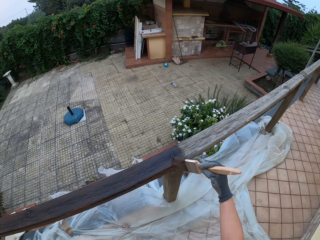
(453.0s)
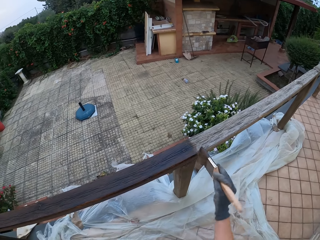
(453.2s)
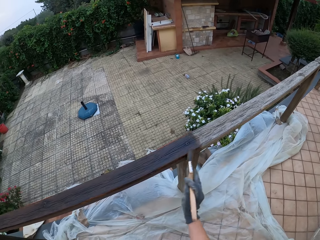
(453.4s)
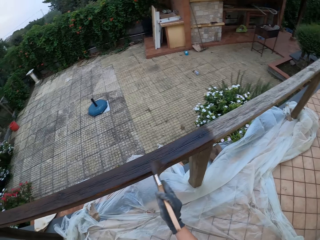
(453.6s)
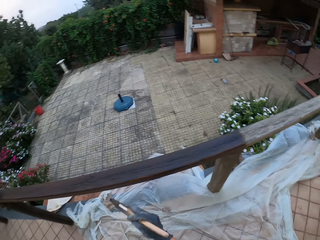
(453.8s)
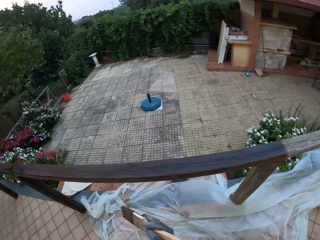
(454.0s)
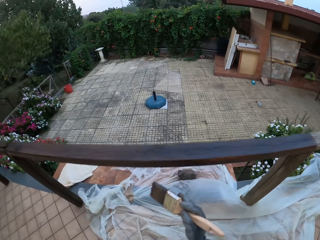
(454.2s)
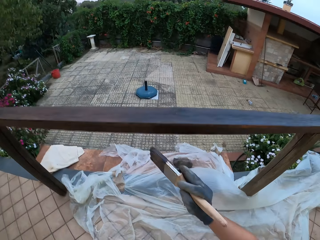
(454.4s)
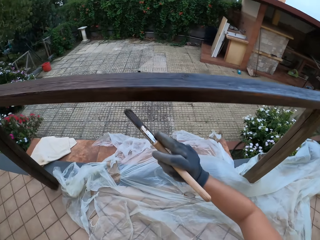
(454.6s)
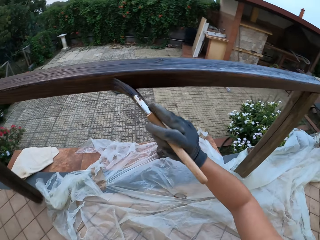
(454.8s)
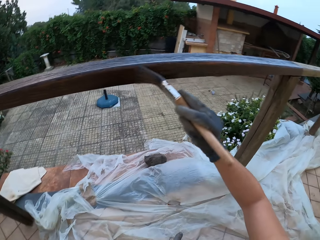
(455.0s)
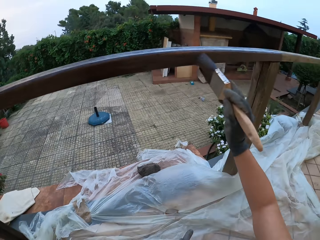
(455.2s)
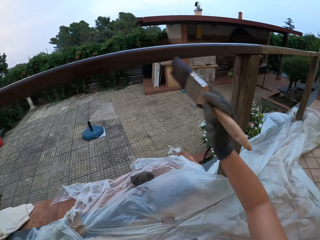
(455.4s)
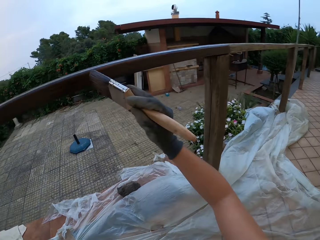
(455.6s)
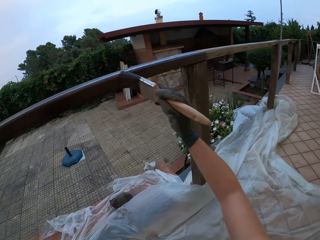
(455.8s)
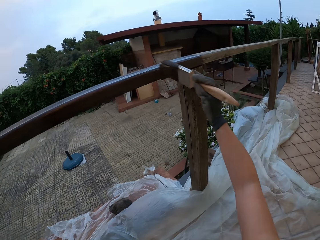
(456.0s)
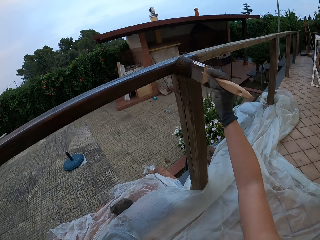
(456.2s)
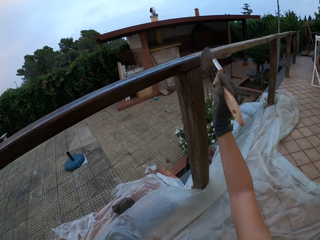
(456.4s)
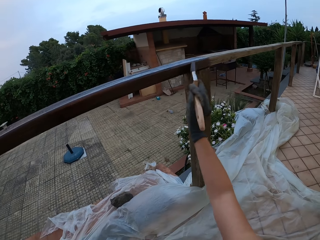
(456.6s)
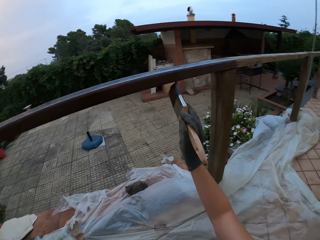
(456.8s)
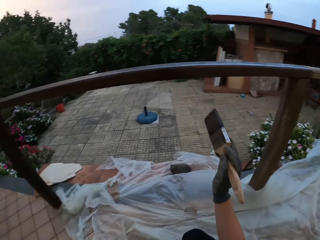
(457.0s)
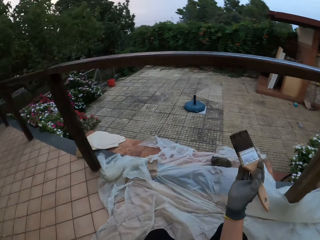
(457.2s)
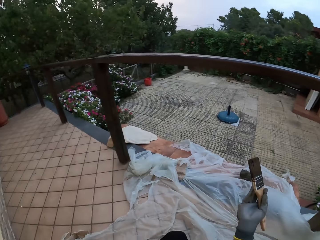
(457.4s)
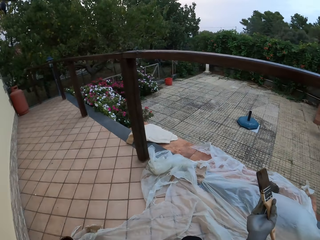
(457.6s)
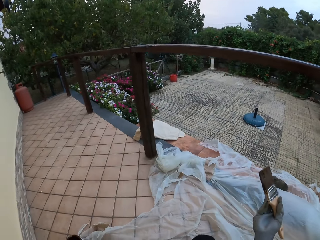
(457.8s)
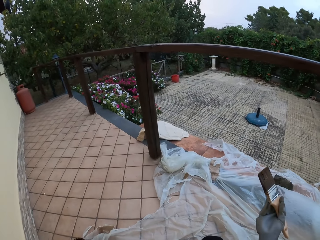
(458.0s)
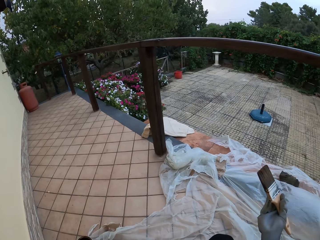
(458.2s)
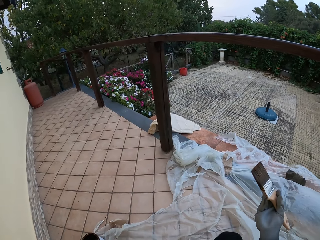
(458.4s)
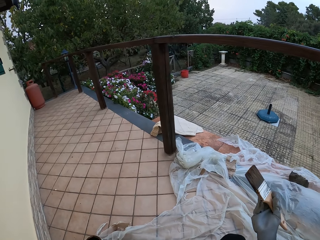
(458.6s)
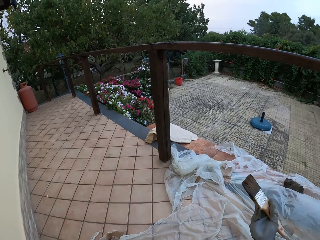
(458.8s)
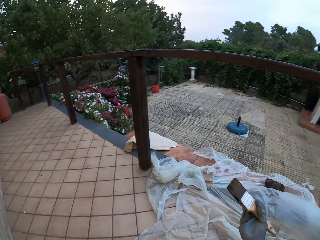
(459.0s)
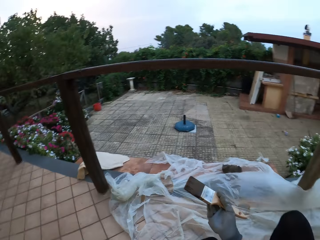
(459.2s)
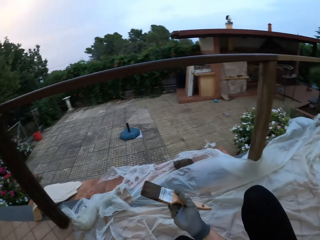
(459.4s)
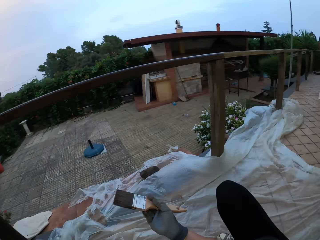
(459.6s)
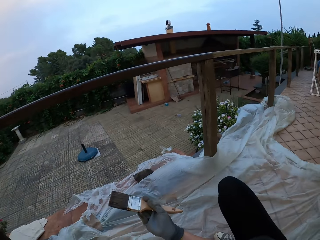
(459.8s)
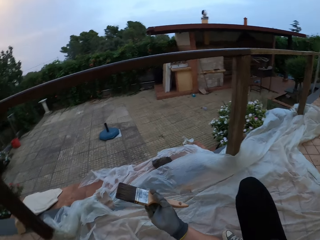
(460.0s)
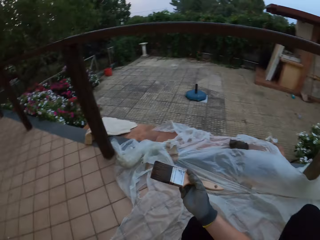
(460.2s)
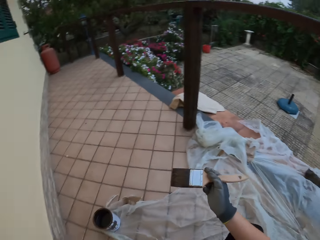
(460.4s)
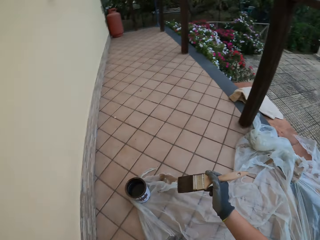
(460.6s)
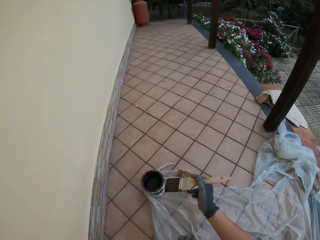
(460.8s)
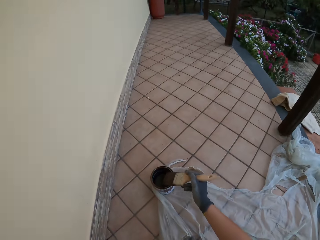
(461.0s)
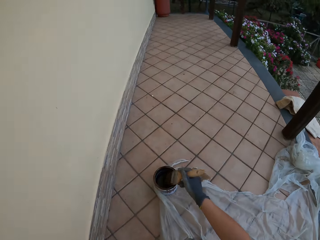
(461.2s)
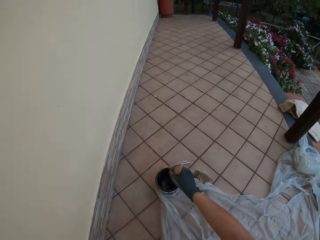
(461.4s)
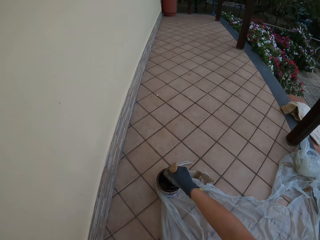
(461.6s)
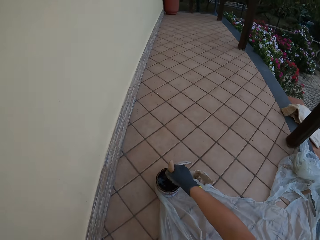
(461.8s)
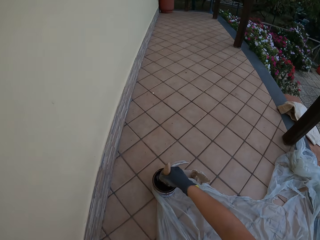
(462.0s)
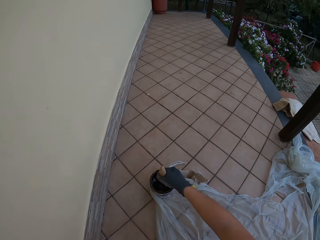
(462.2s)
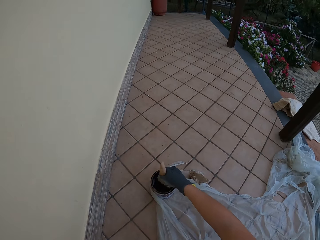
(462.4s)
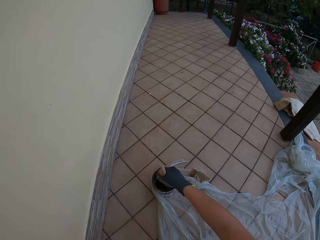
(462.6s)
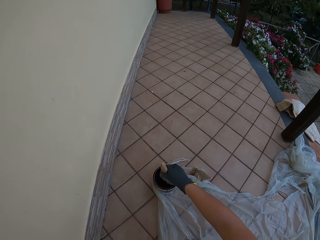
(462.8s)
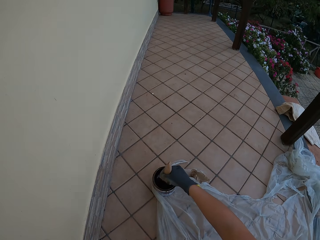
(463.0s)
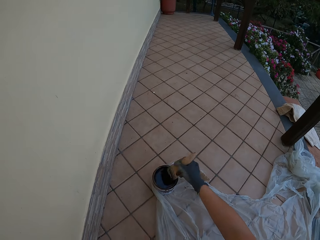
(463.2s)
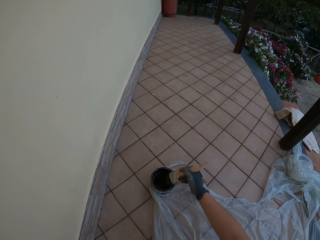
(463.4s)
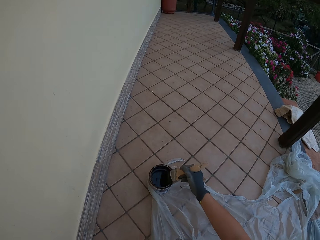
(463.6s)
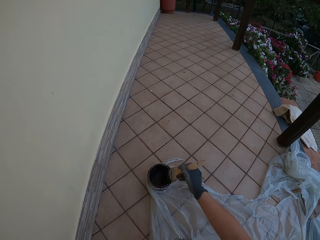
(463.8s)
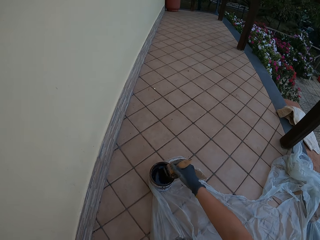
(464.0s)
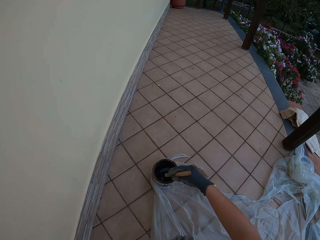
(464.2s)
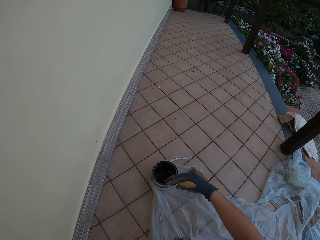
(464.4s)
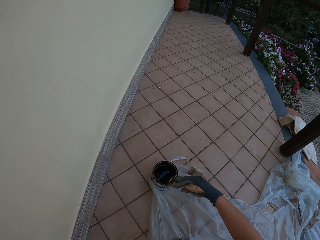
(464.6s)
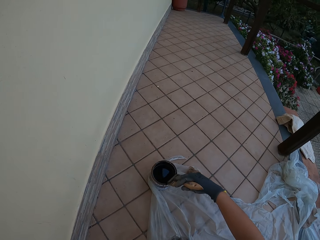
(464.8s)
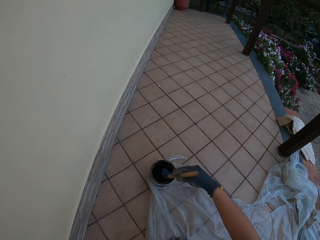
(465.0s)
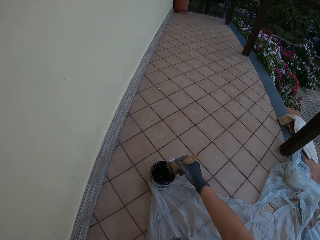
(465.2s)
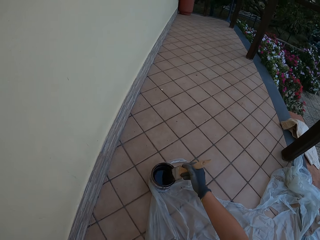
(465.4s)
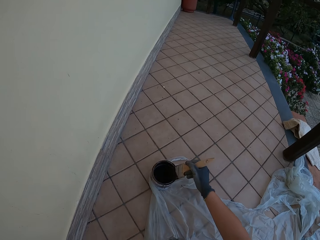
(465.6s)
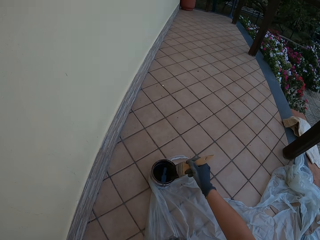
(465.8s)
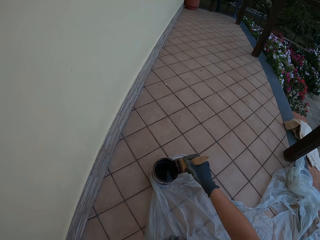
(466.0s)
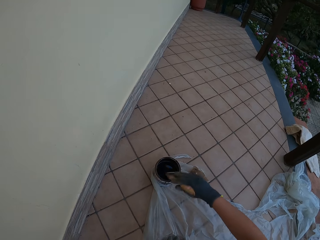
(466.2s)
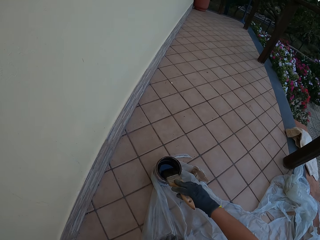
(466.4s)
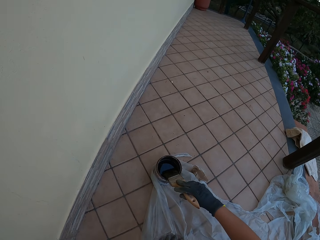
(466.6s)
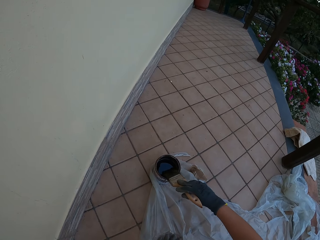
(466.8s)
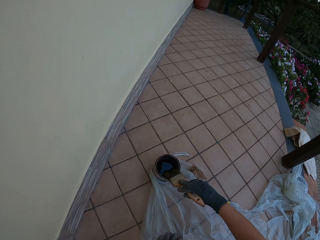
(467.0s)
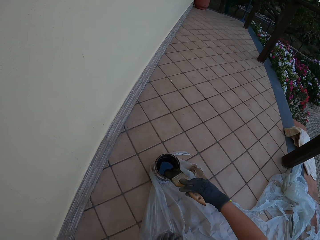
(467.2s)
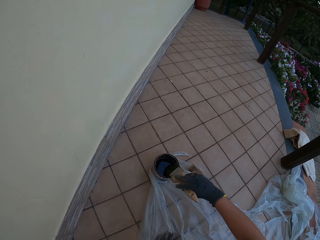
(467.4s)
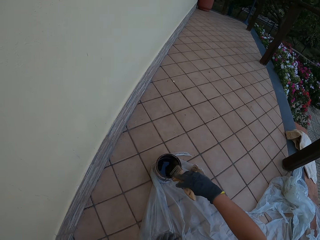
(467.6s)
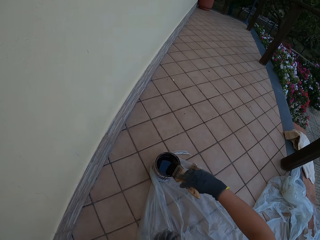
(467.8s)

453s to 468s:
The camera wearer removes the paint brush from the wooden rail fence. He paints the wooden rail fence with the paint brush. He removes the paint brush from the wooden rail fence. He stares at the wooden rail fence. He looks around the compound. He dips the brush in his gloved right hand into the paint in a paint bucket on the floor. He stirs the wood paint with the paint brush. He wipes the paint brush on the wood paint can. He drains the paint on the brush in his gloved right hand at the edge of the paint bucket on the floor.

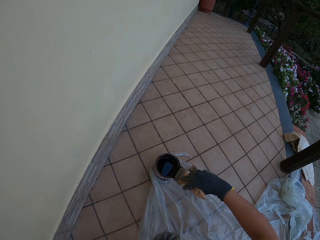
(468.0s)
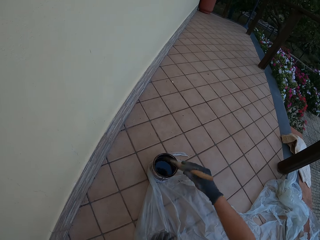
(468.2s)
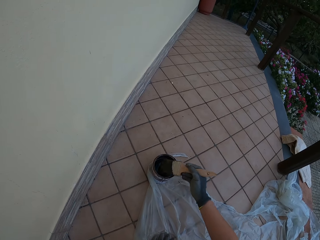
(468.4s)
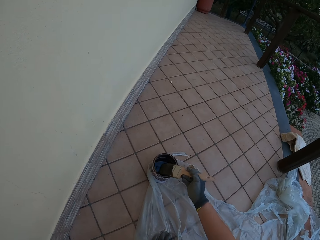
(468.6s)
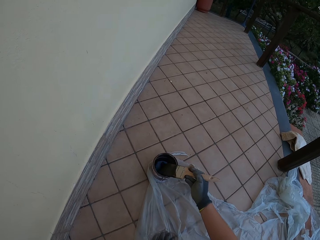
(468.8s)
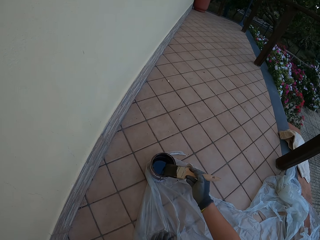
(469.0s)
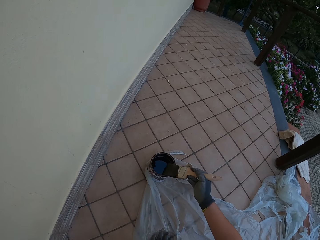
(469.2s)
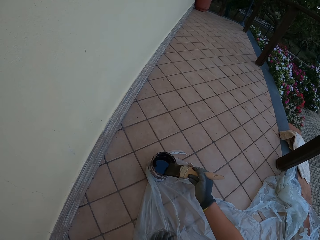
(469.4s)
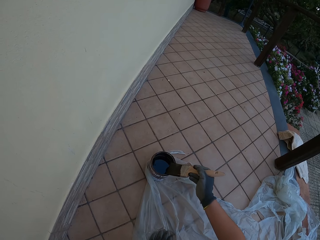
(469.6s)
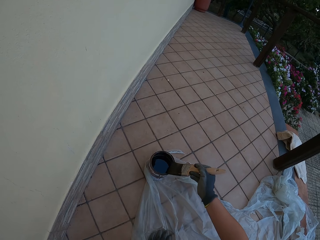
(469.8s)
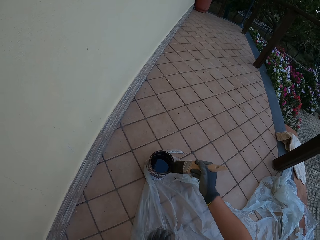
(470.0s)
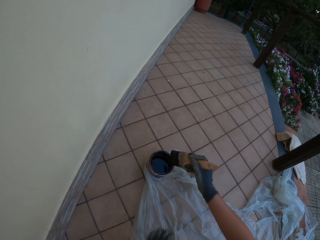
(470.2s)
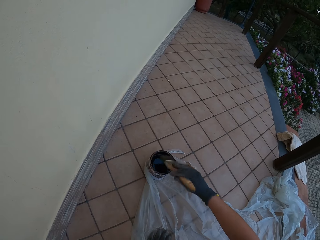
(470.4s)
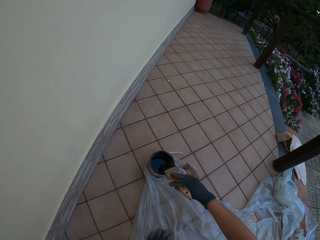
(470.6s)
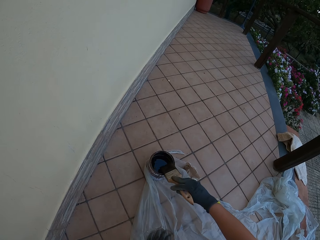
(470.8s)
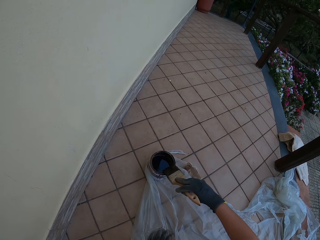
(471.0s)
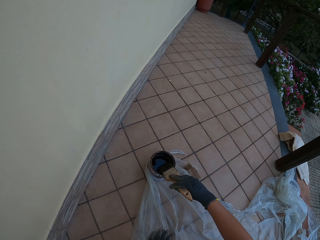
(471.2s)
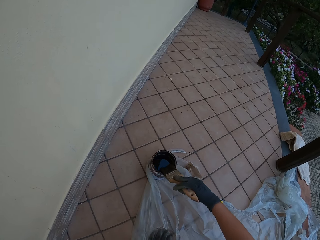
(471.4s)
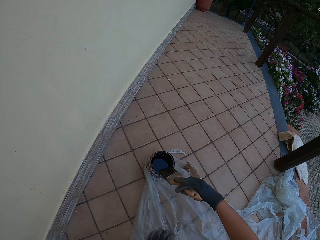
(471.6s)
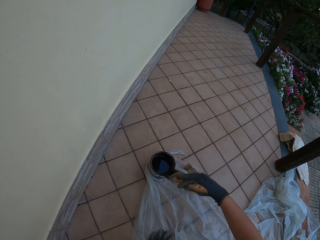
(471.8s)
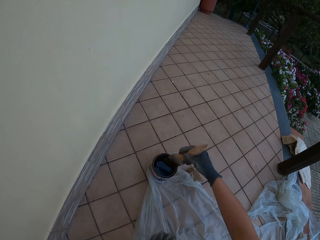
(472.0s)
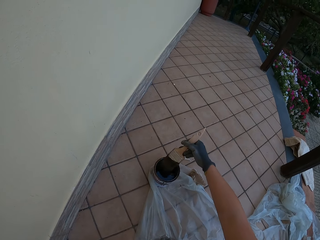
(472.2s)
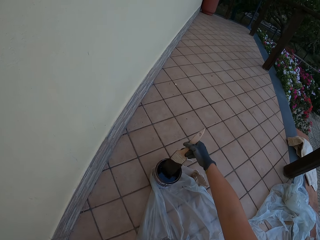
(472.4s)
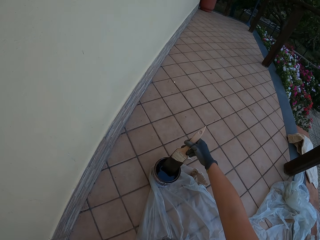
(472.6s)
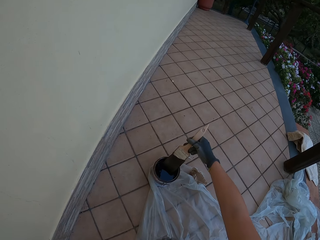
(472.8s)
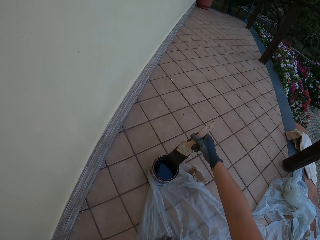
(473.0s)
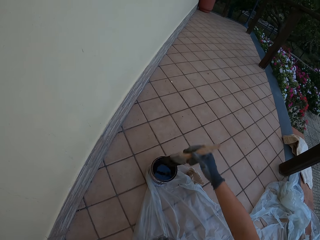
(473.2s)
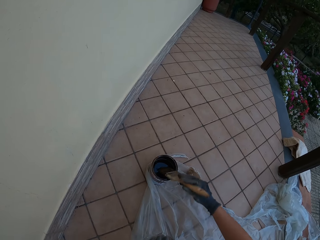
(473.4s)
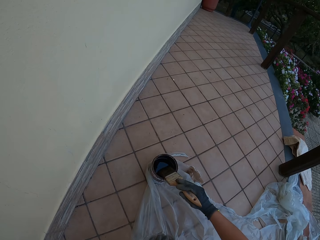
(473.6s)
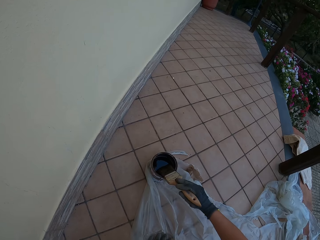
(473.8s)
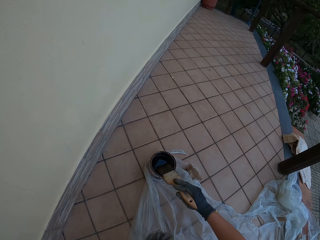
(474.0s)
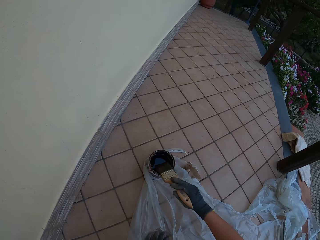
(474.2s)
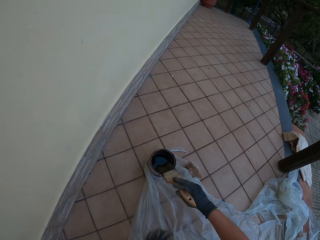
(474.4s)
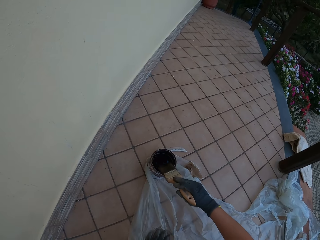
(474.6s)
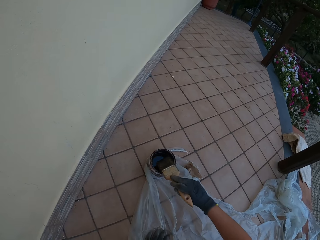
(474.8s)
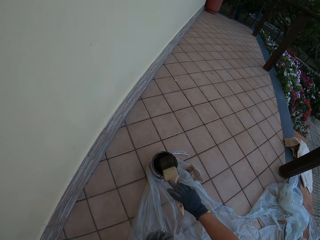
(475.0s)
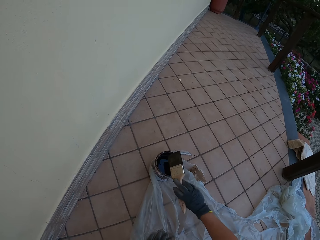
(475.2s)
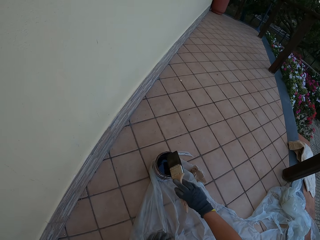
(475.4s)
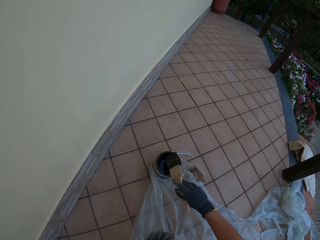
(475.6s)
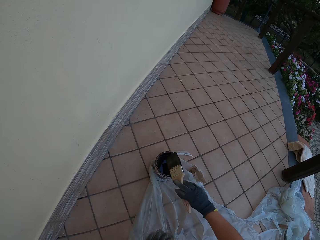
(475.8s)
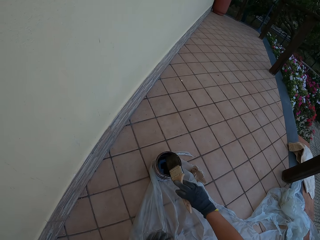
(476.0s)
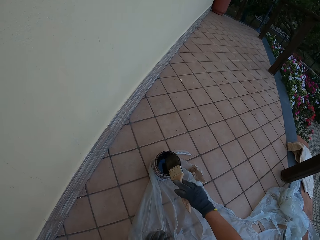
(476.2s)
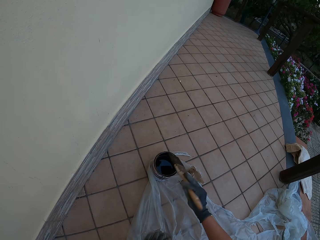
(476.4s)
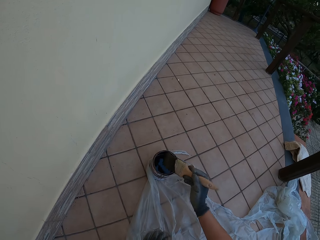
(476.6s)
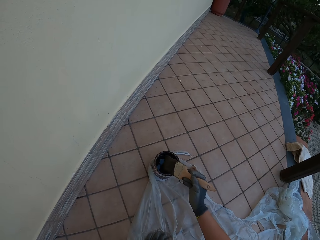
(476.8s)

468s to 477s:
The camera wearer hits the wood paint can with a paint brush.
